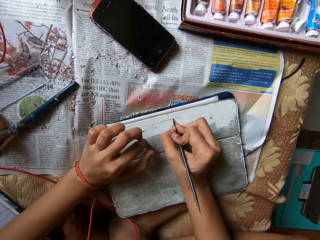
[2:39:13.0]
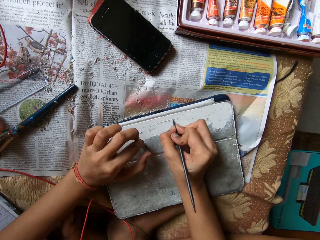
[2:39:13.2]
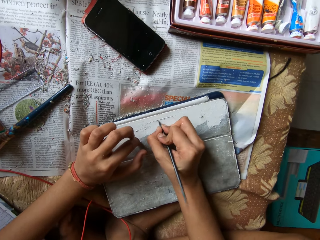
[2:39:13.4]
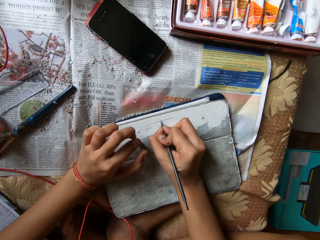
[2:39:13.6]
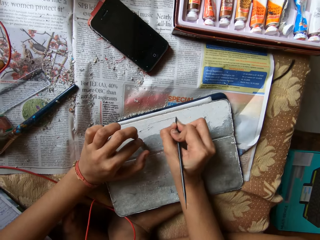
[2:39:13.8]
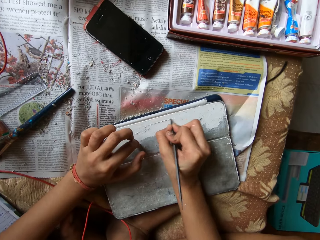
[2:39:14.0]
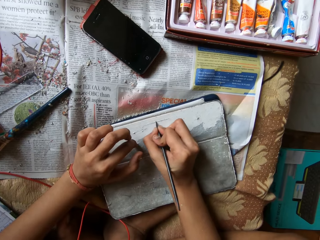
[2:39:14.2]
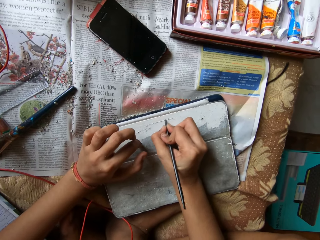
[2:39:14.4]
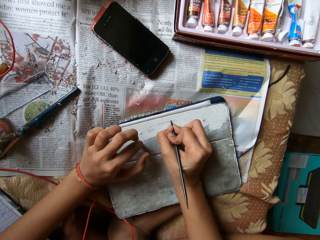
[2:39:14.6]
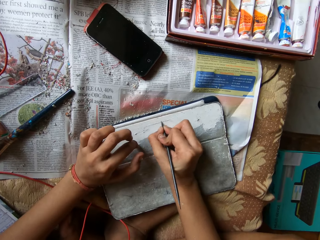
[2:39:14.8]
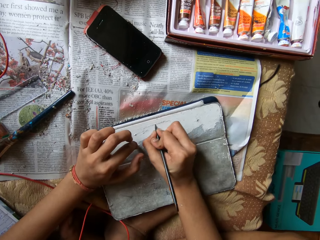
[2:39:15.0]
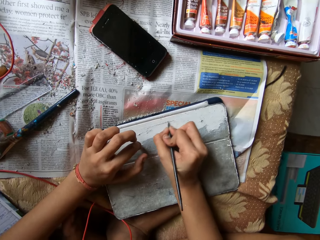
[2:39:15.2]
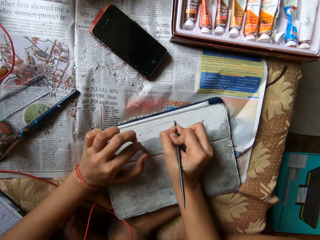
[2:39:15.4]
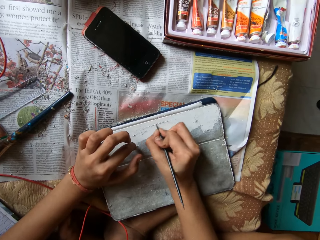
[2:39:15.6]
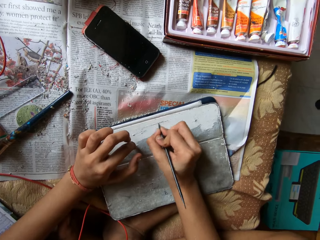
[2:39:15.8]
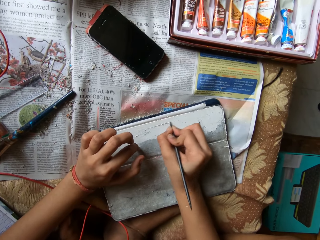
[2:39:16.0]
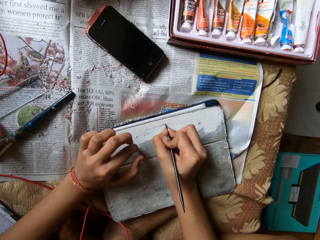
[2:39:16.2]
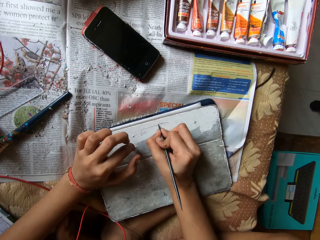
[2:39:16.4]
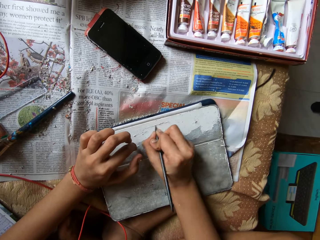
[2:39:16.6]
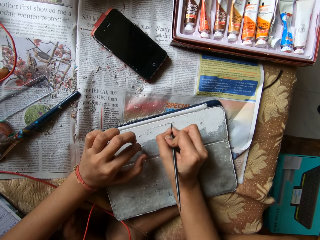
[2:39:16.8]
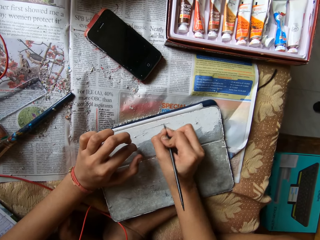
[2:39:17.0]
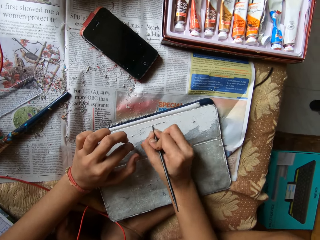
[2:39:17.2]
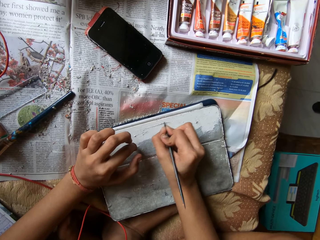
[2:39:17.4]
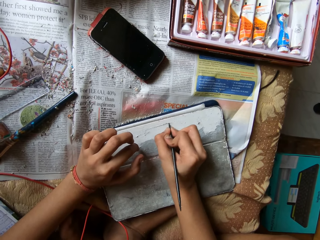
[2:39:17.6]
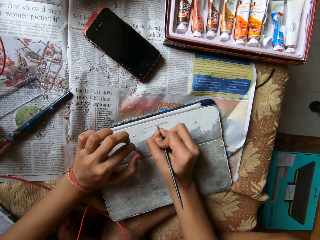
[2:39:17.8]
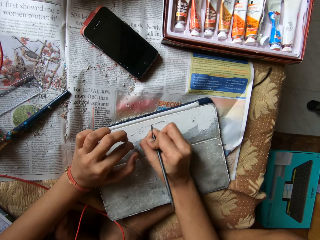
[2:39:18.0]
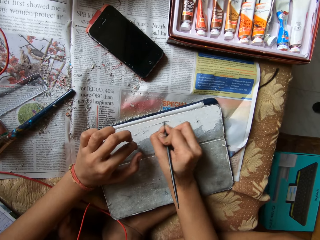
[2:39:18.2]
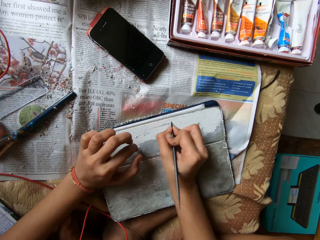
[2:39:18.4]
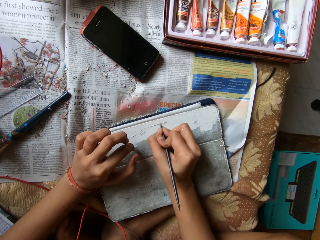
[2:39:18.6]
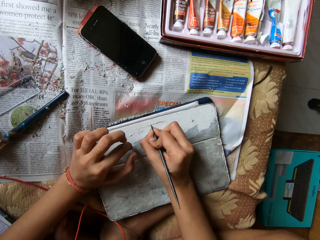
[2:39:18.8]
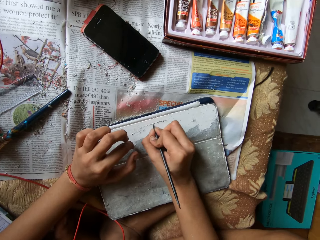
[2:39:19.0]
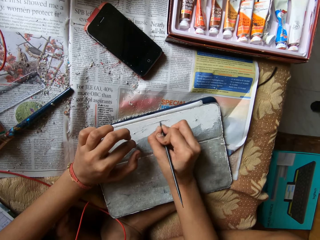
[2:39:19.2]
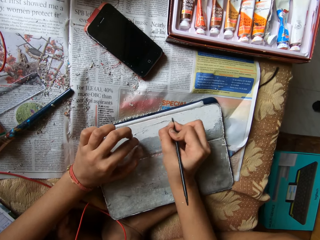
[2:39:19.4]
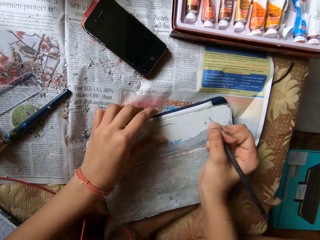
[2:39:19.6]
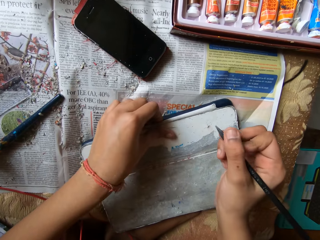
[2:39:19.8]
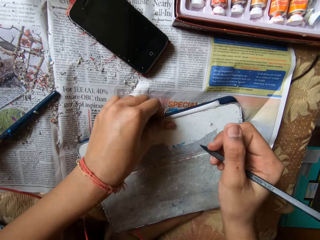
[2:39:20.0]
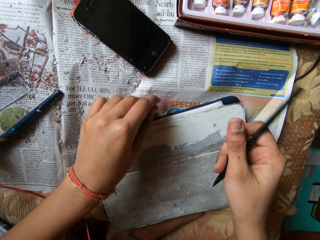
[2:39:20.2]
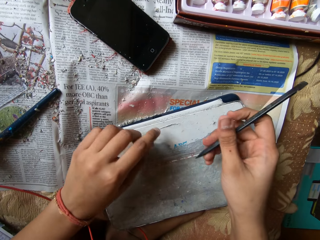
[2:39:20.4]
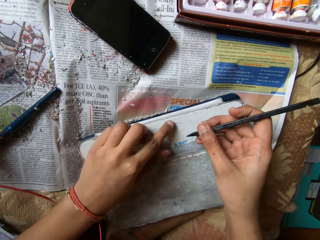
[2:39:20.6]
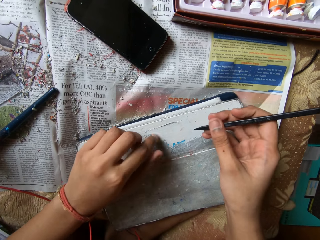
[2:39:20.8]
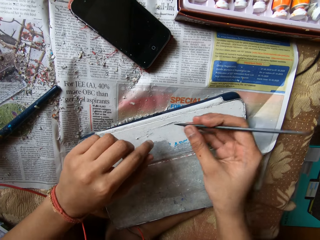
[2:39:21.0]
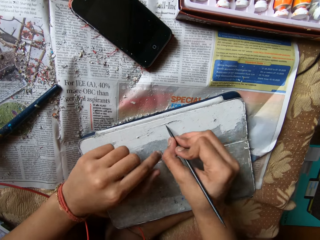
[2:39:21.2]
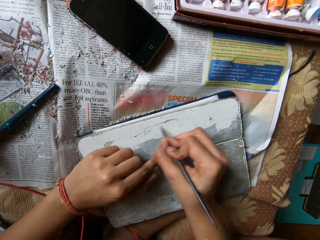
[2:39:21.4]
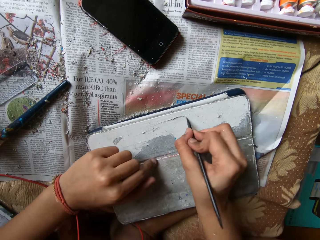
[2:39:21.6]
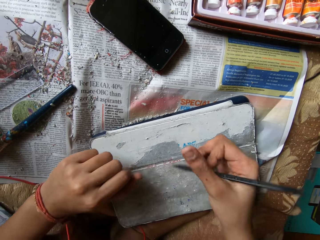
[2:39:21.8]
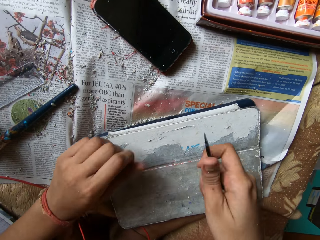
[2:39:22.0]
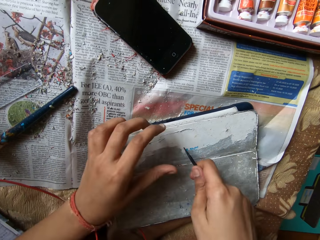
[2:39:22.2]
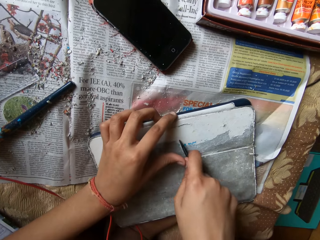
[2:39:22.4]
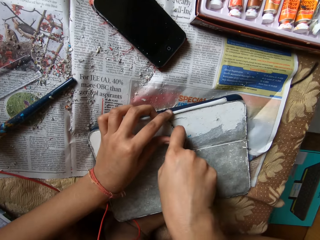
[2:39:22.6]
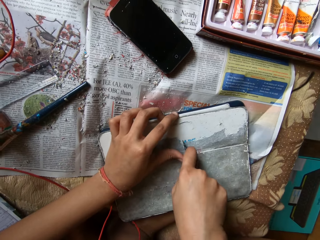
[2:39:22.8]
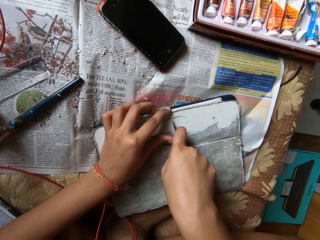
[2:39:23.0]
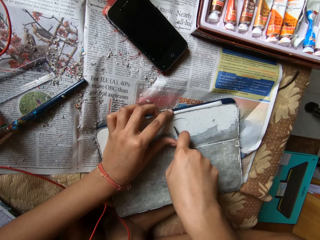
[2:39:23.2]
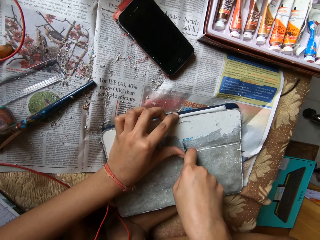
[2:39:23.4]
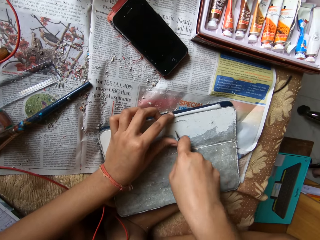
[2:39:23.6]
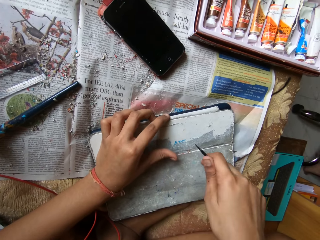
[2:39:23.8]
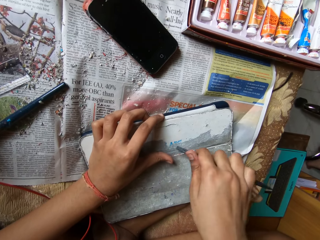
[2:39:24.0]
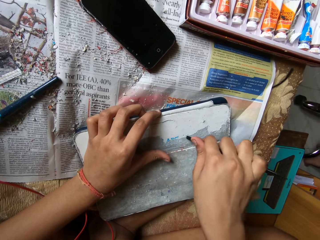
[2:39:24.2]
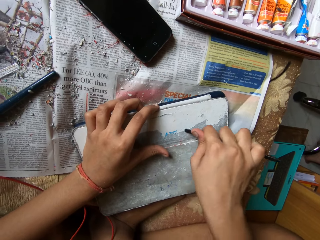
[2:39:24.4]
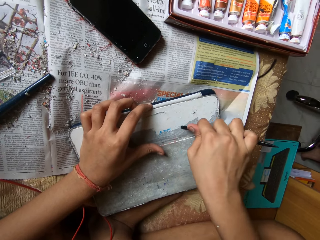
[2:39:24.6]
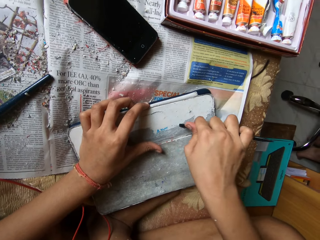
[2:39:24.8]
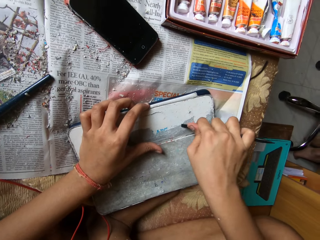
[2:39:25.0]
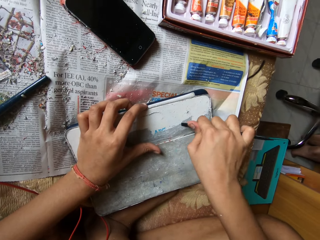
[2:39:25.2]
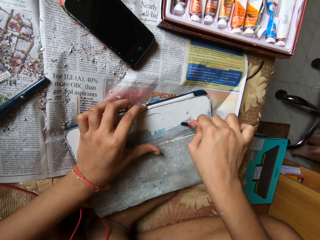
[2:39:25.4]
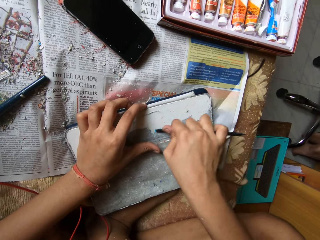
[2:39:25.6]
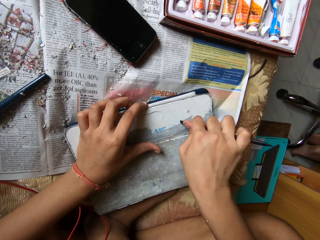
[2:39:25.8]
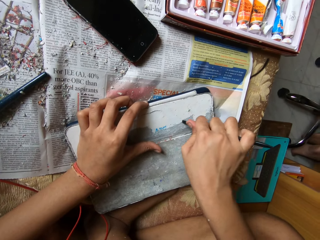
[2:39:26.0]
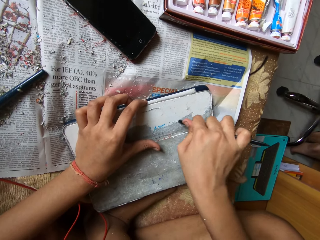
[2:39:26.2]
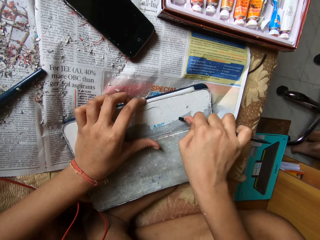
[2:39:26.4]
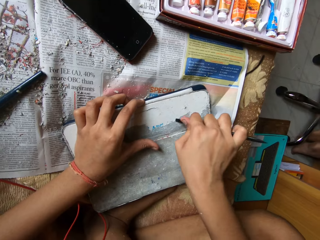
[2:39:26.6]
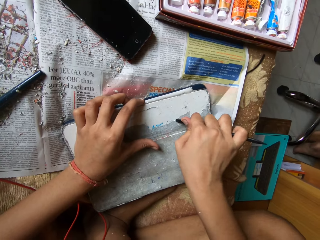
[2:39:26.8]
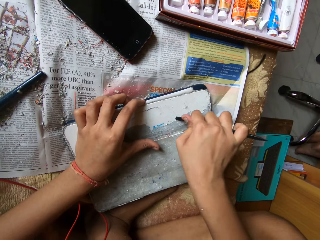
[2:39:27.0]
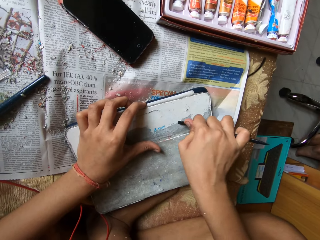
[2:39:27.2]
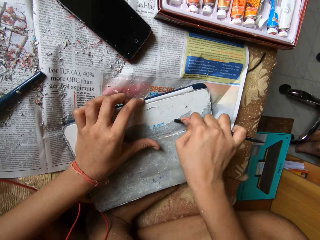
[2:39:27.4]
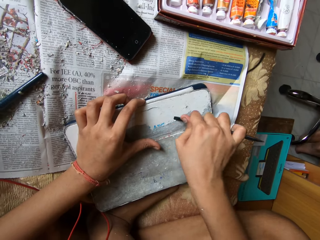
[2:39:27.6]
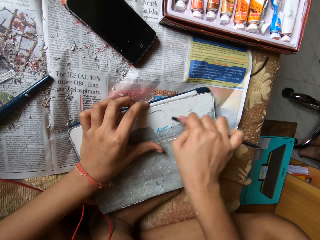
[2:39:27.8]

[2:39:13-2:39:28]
The camera wearer moves the left hand. They hold the board with the left hand and scrub the board with a pen.

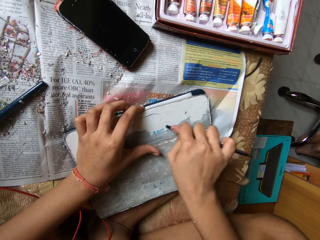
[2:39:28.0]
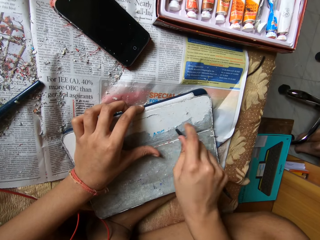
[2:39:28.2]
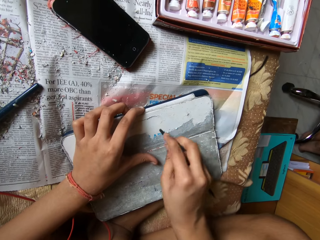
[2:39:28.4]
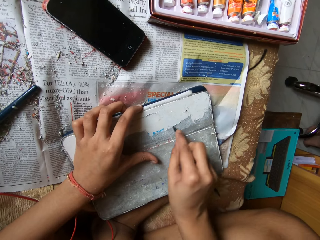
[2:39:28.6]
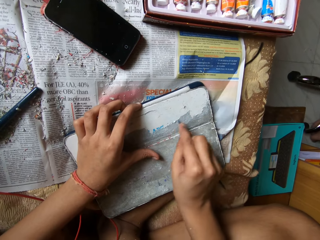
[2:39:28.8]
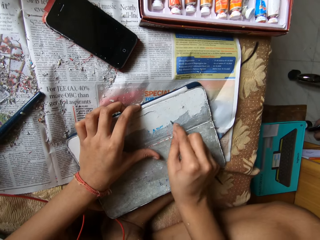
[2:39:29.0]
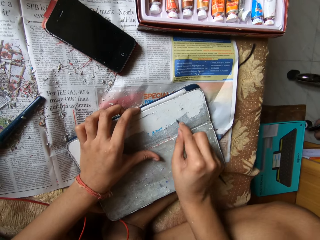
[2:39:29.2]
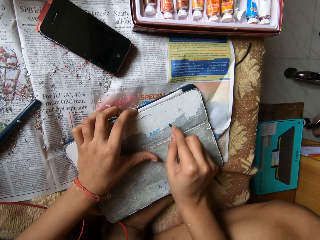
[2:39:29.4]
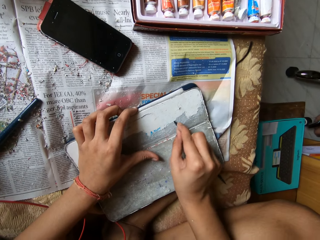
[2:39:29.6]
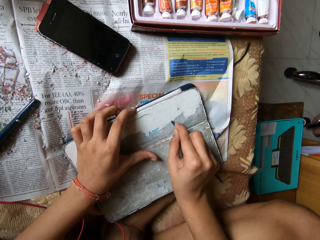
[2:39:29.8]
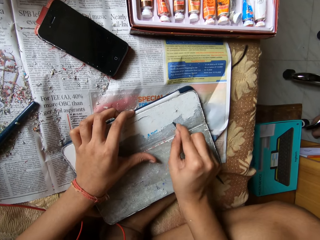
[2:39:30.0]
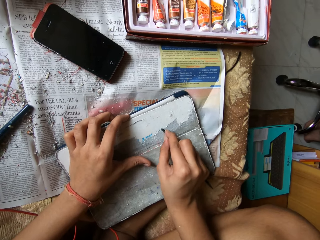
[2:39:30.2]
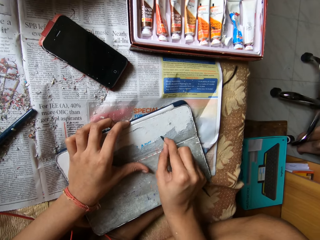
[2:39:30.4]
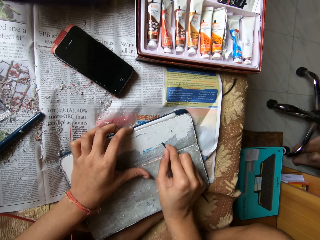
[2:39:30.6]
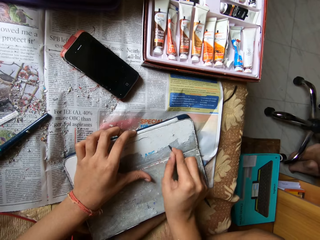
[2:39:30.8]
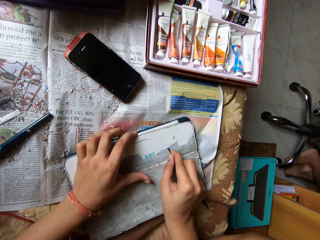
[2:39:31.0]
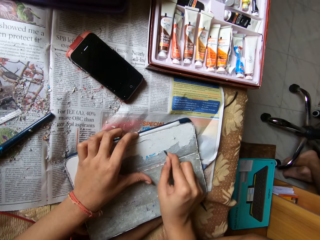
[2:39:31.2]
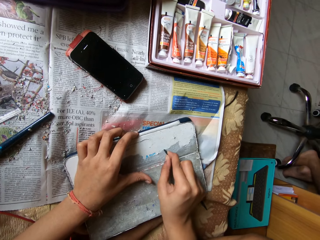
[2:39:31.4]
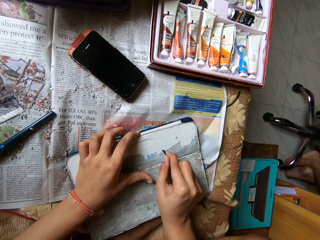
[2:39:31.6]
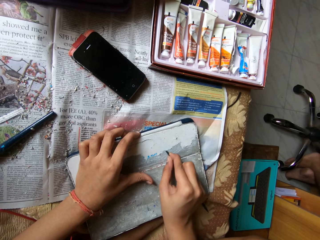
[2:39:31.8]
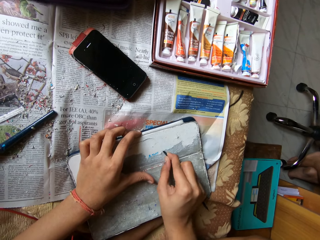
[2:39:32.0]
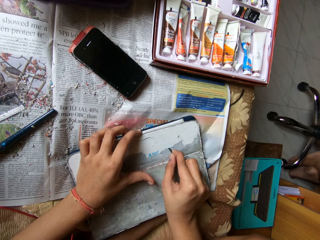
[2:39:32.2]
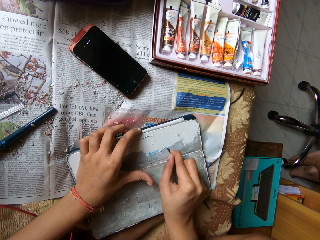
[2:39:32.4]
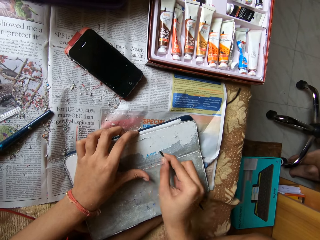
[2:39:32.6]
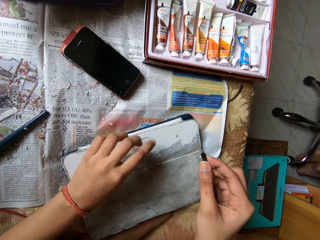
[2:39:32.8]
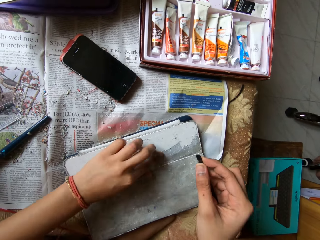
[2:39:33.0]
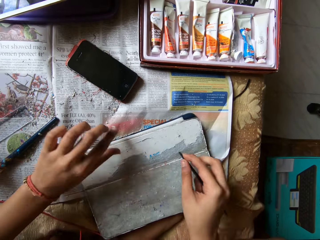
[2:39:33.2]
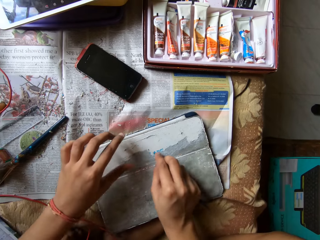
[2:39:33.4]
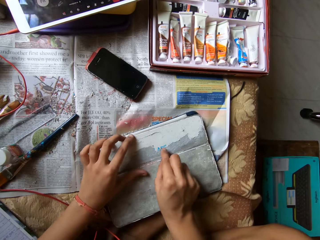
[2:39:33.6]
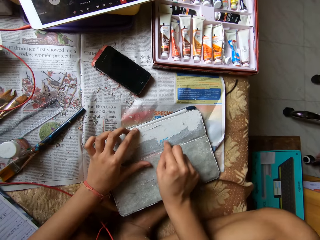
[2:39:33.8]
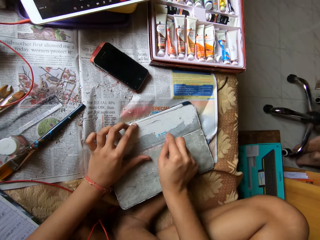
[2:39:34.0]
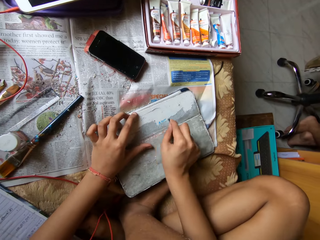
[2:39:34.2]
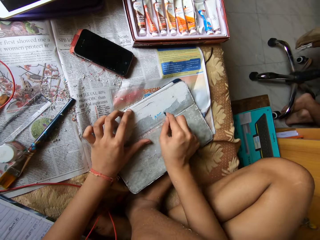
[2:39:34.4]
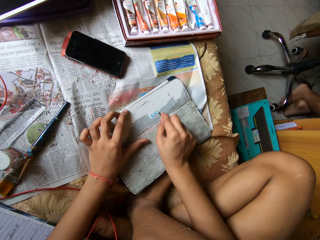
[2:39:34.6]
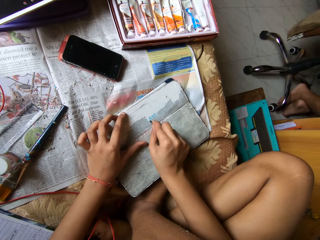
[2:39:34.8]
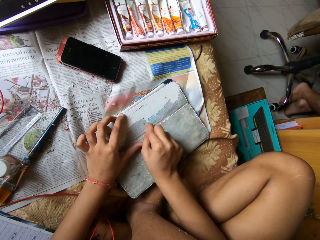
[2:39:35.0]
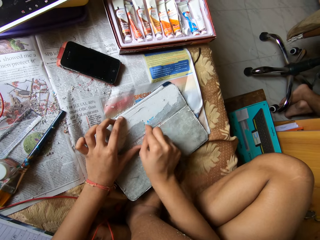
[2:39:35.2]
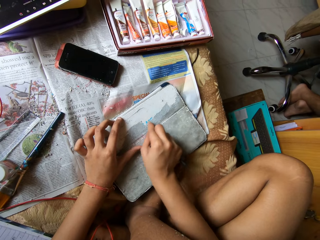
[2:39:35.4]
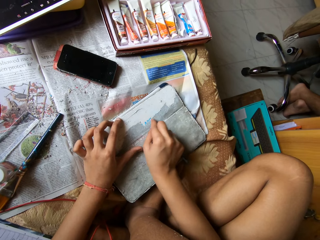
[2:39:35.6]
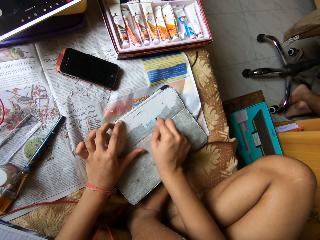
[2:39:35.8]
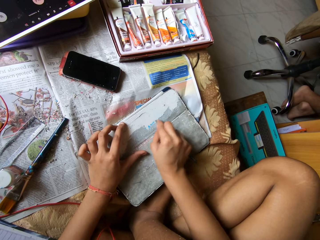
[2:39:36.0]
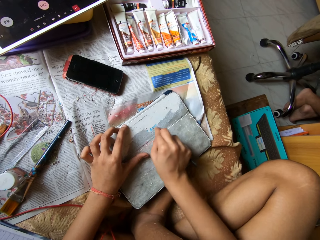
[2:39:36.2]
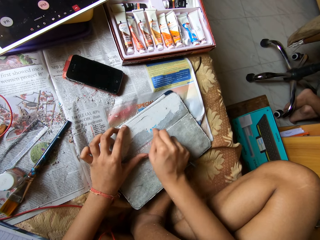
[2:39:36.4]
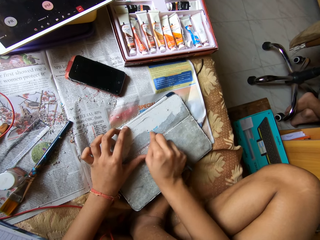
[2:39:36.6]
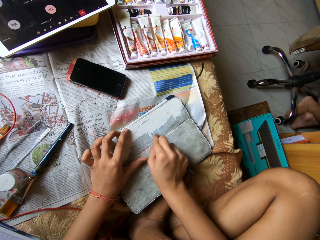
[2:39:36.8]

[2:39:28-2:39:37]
The camera wearer wipes the phone tab pouch or board on the bed with her left hand. She scrapes the phone tab pouch with the scraper pen in her right hand. She holds the board with the left hand.
